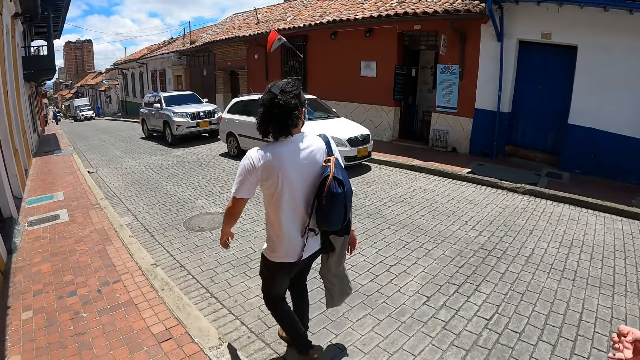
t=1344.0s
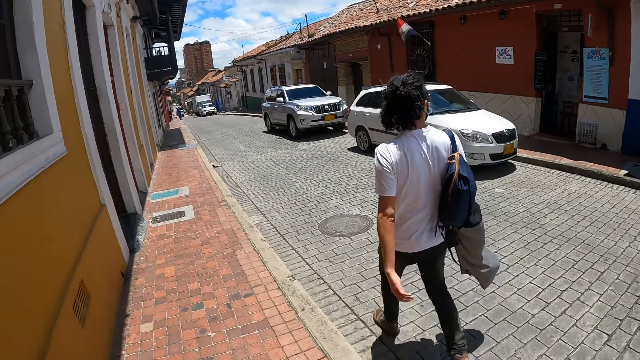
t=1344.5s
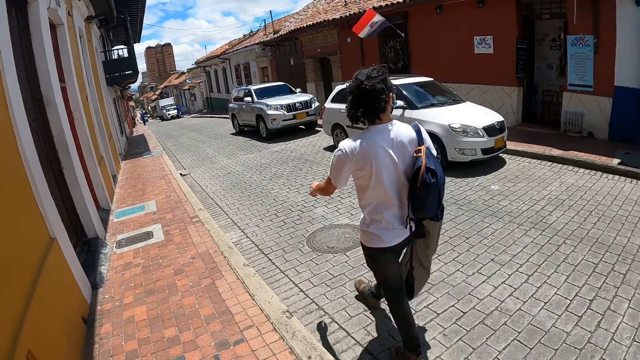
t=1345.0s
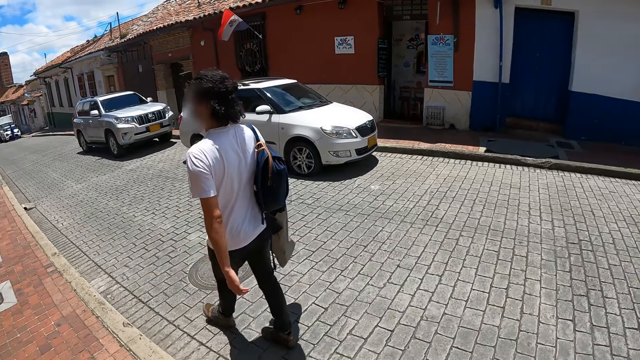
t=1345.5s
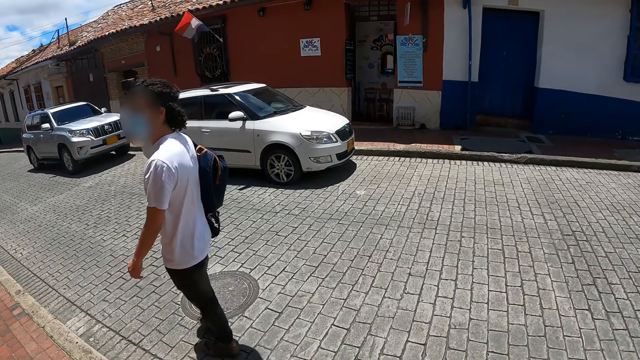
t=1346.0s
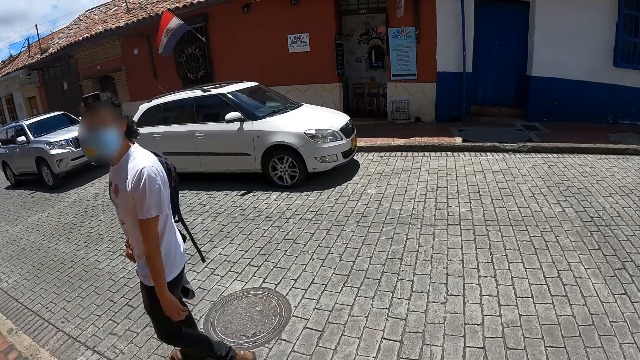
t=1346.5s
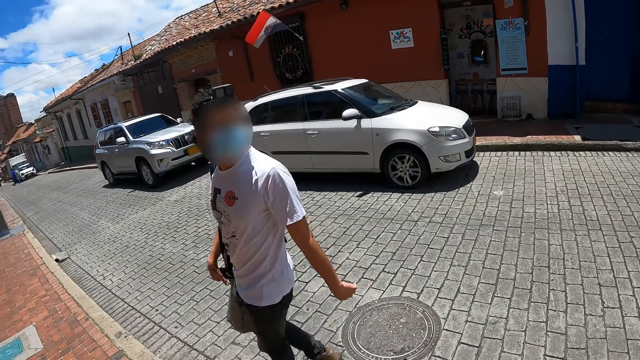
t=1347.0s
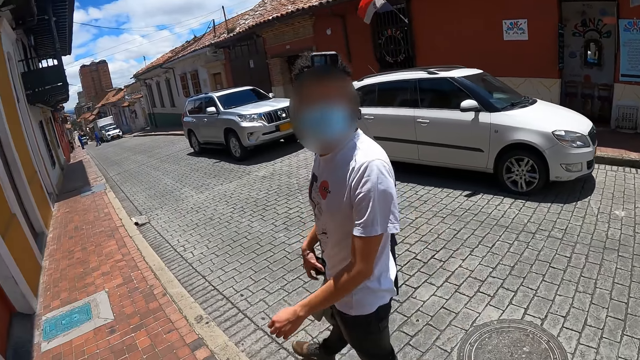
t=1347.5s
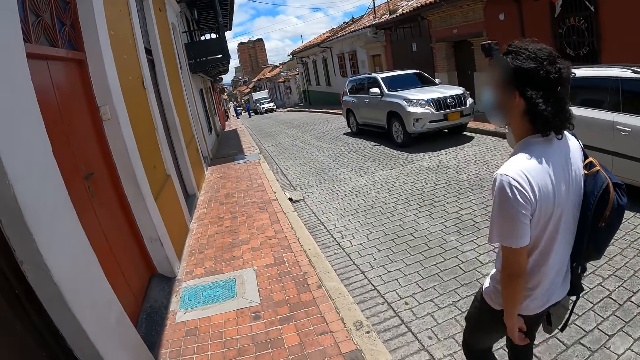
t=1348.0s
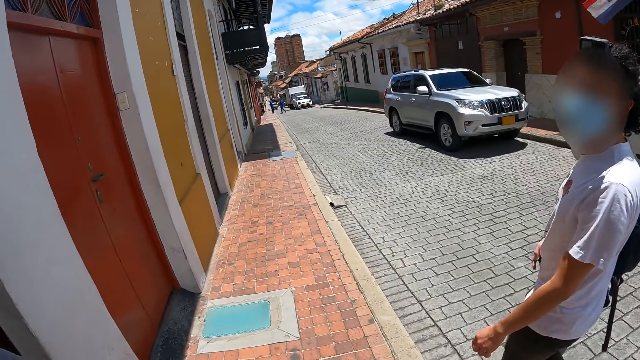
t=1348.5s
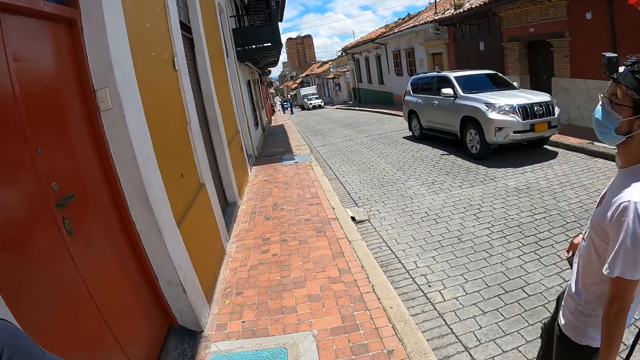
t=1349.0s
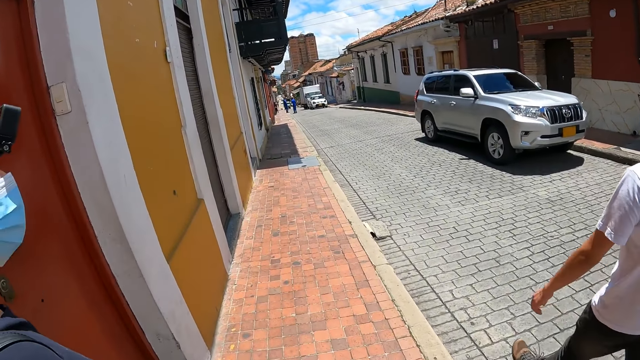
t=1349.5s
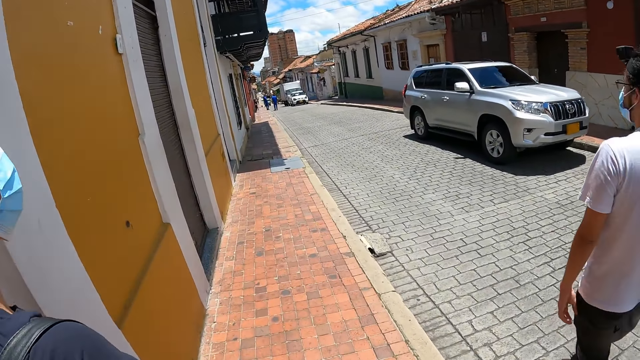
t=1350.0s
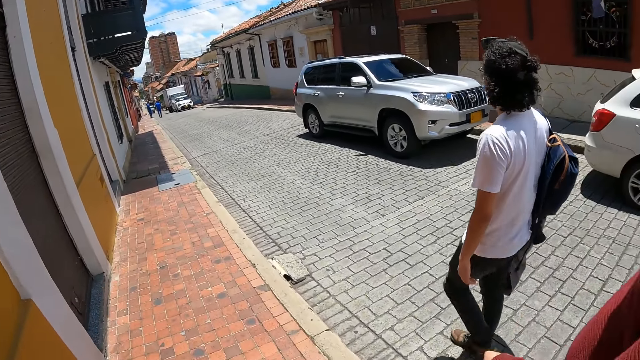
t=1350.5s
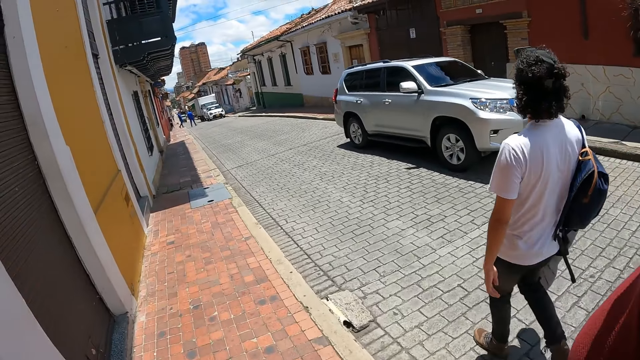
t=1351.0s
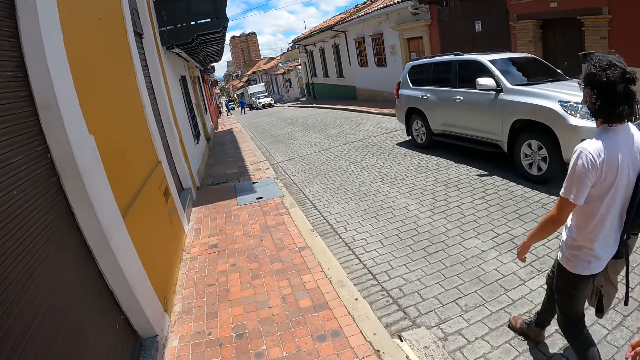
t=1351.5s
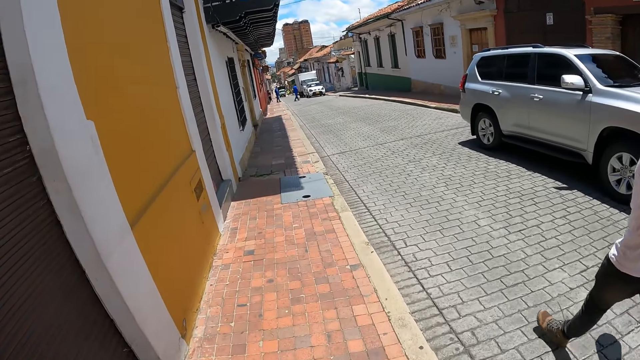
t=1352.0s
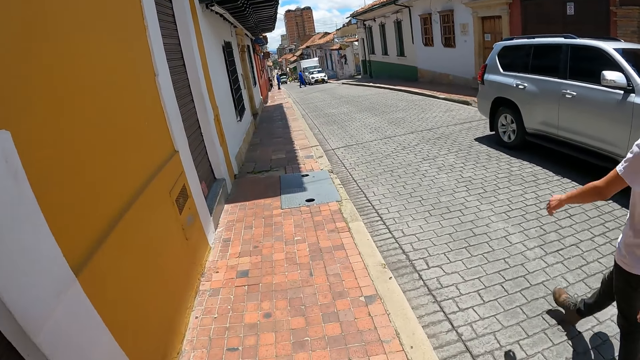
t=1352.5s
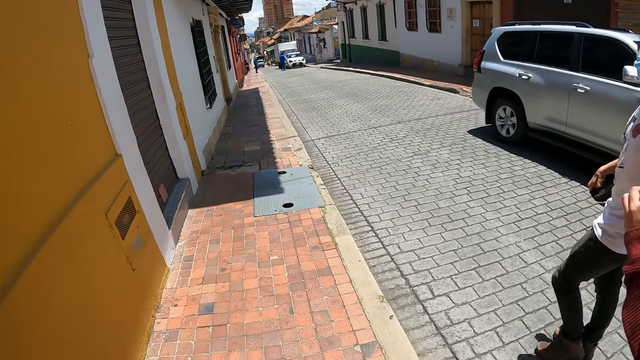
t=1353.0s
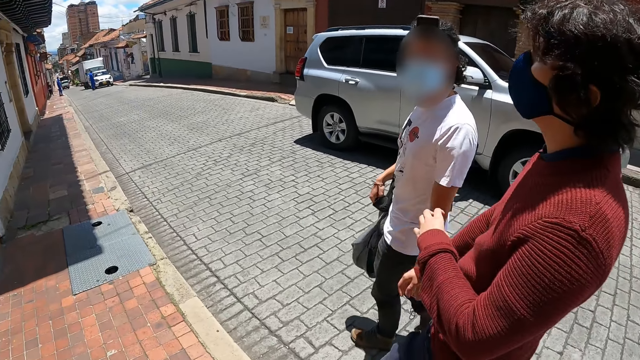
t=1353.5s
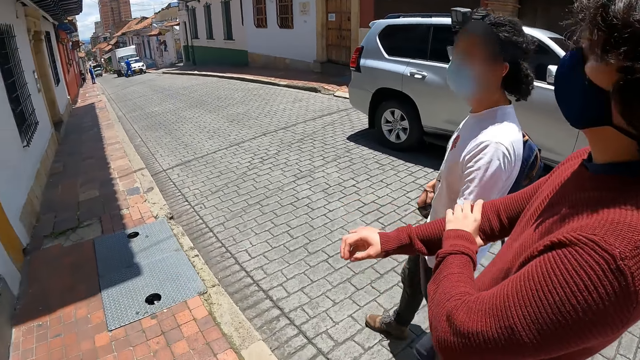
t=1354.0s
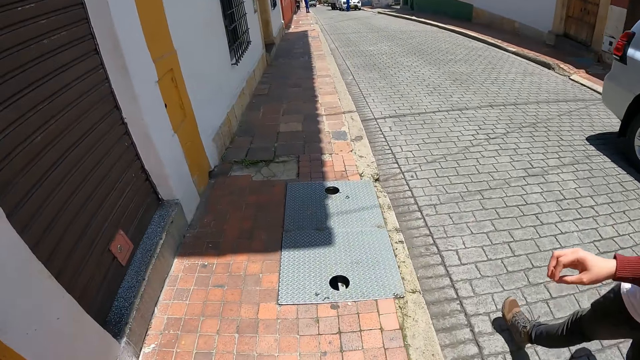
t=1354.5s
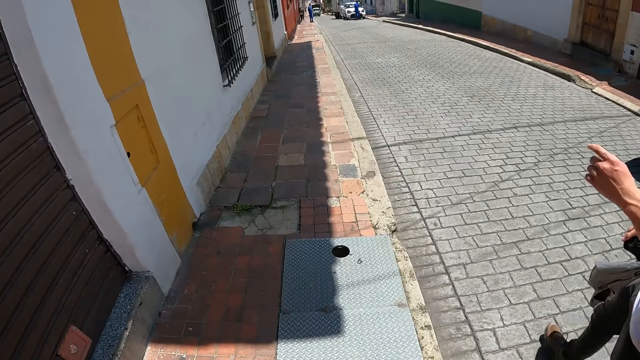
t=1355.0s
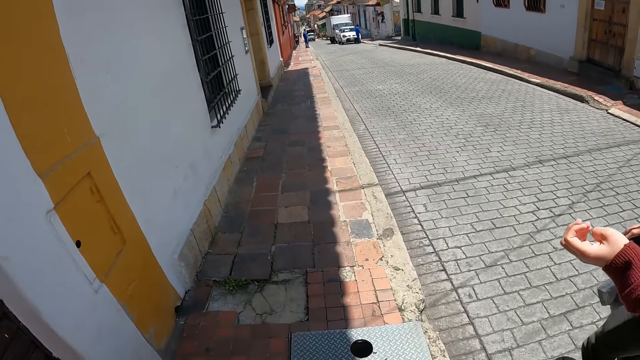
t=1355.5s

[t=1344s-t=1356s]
The camera wearer looks around. They talk to a man. They stare at the man. They look around.

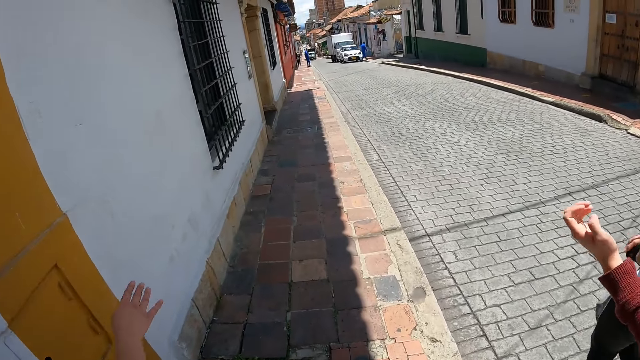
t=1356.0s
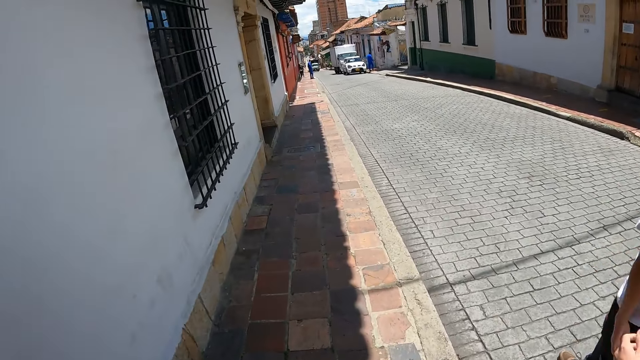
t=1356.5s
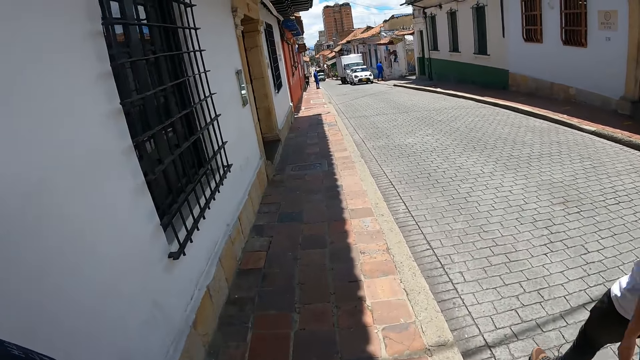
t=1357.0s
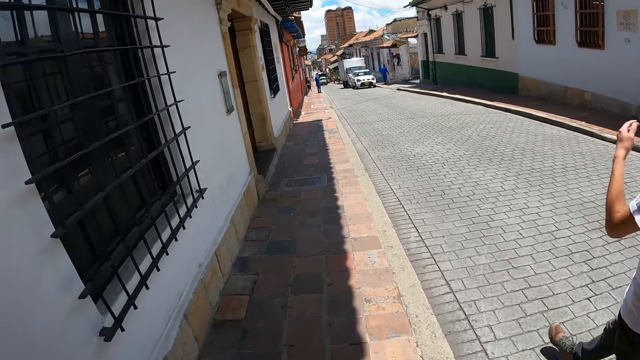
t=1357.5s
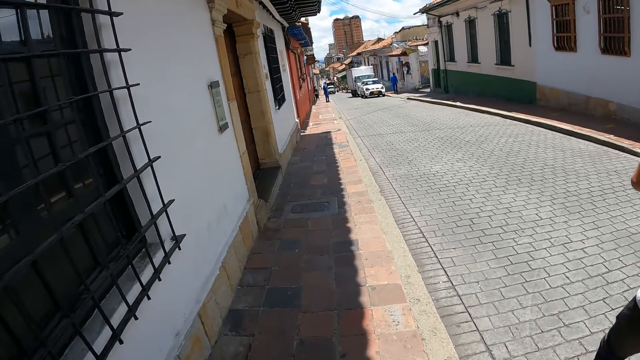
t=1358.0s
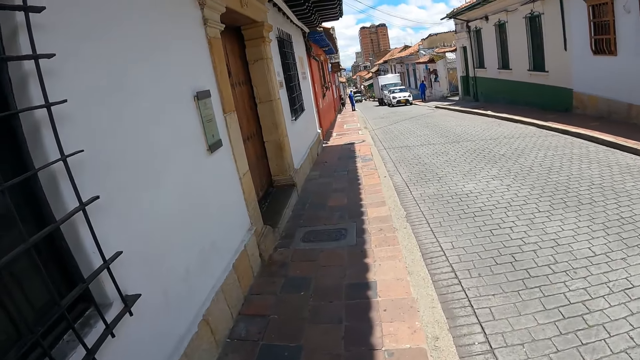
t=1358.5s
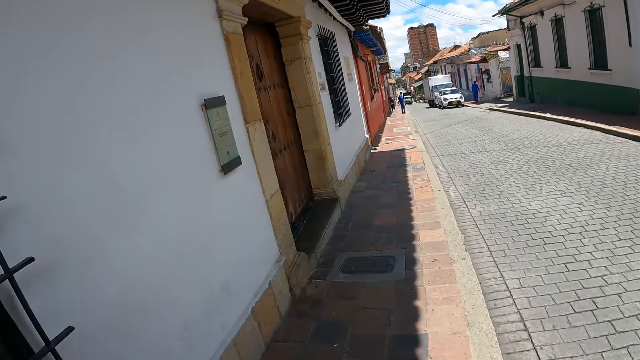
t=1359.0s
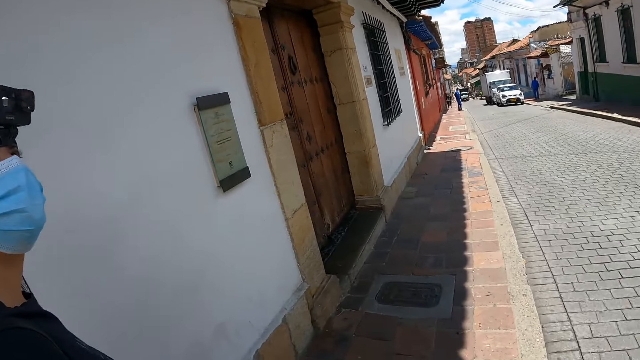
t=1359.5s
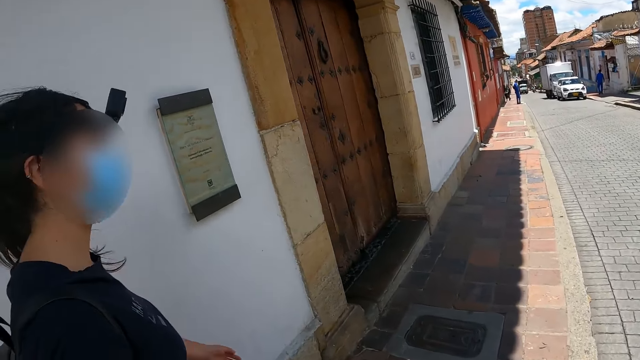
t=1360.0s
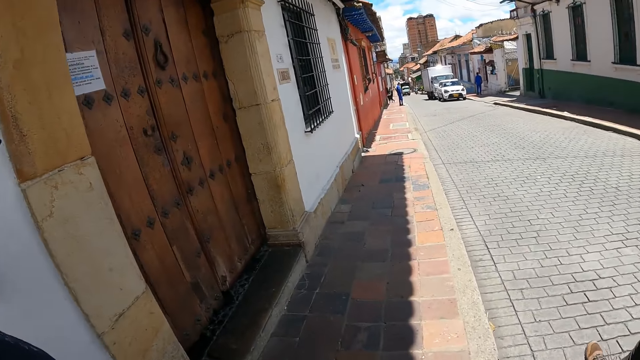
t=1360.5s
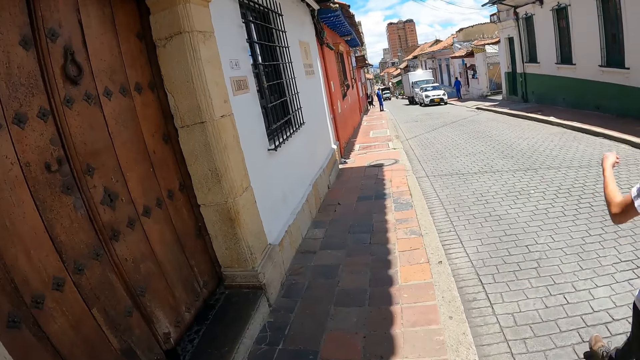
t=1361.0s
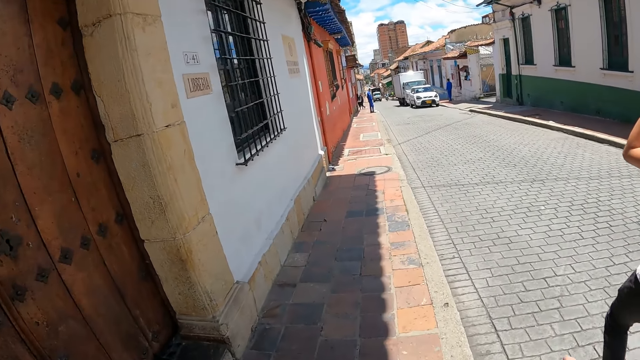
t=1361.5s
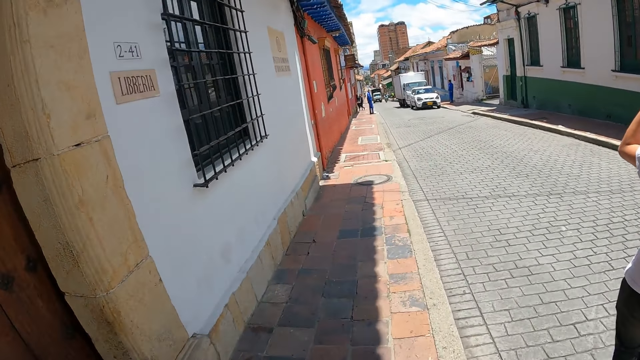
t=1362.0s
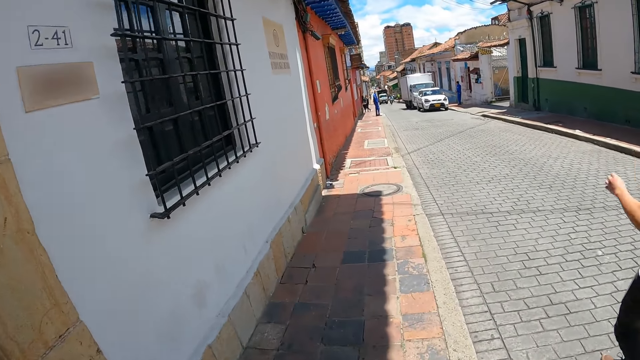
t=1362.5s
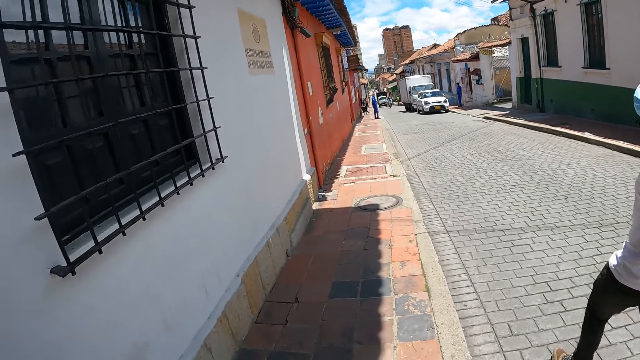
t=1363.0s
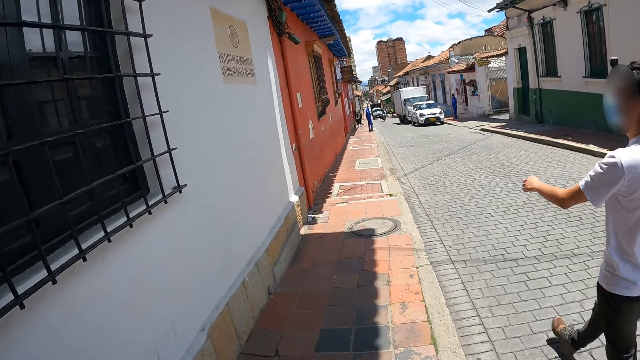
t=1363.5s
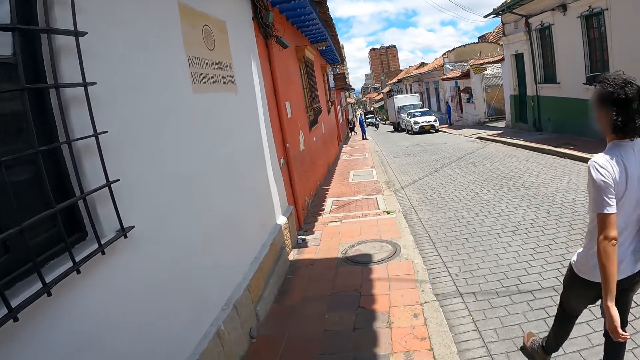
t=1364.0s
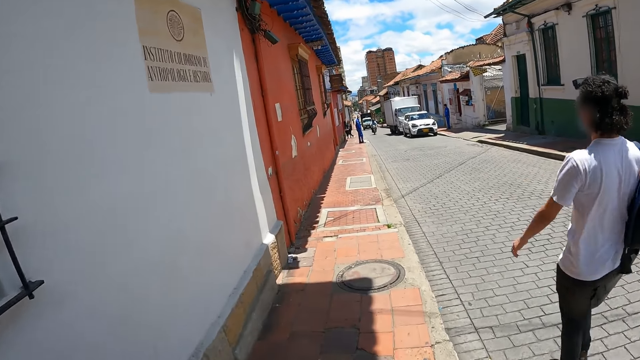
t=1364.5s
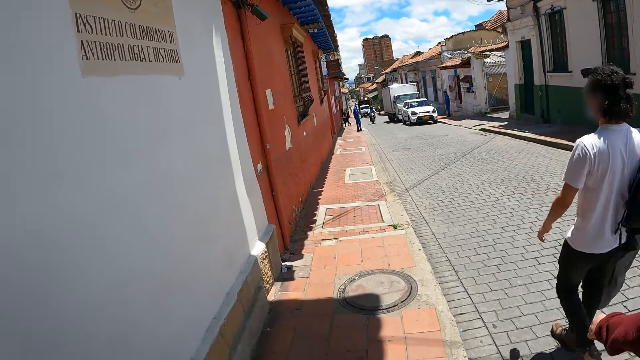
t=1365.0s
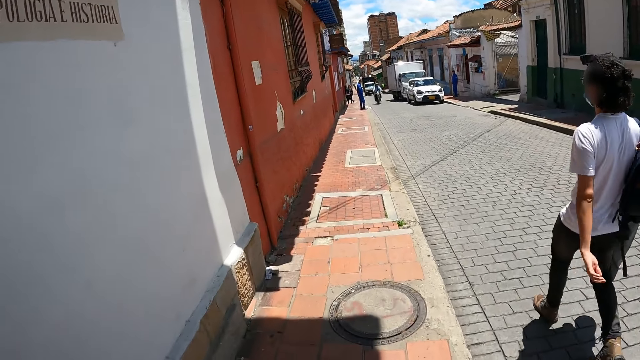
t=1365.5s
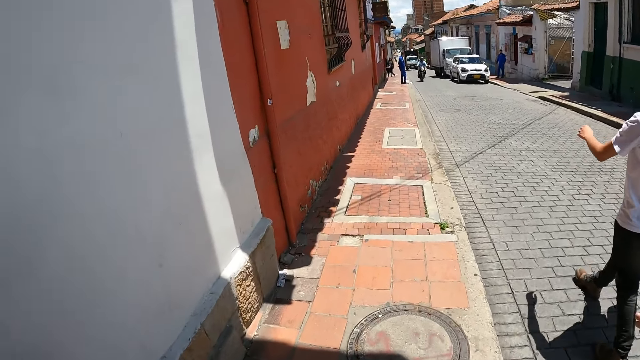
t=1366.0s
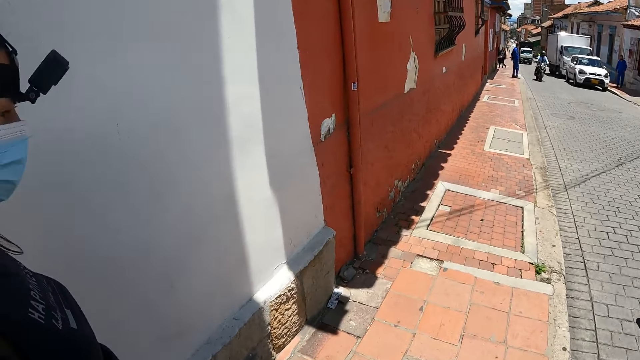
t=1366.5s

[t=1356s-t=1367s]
A person walks on the pavement.
